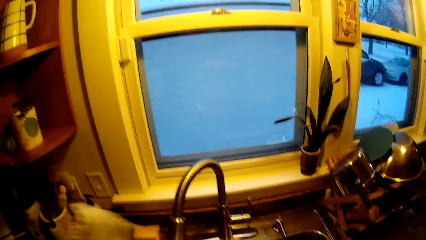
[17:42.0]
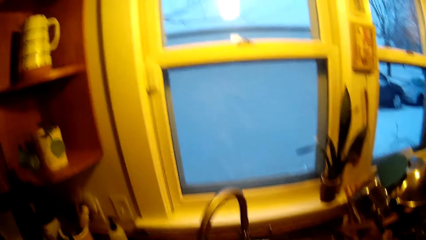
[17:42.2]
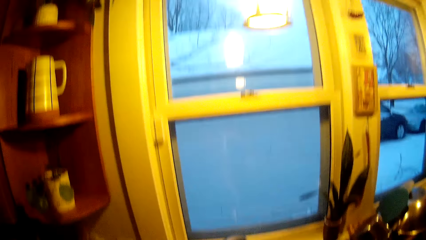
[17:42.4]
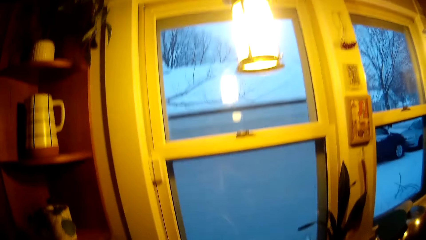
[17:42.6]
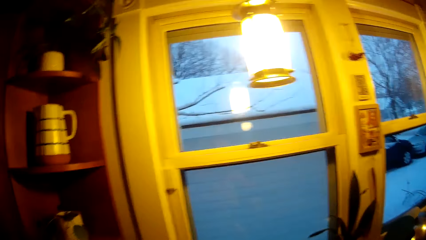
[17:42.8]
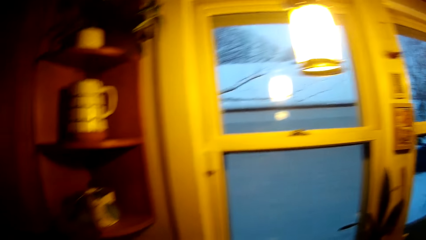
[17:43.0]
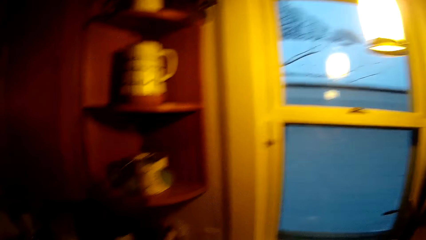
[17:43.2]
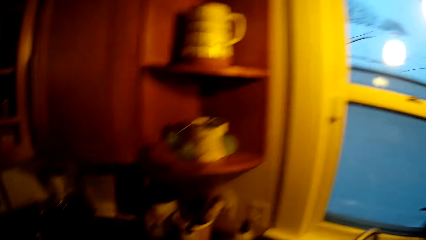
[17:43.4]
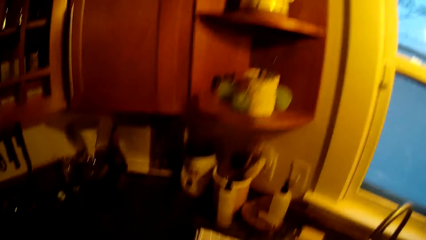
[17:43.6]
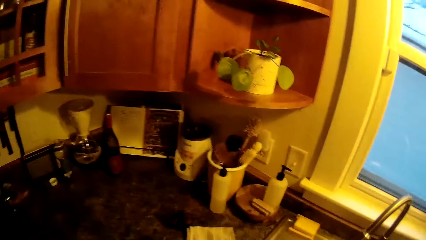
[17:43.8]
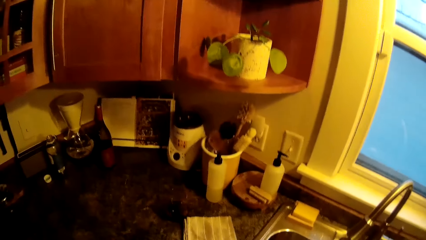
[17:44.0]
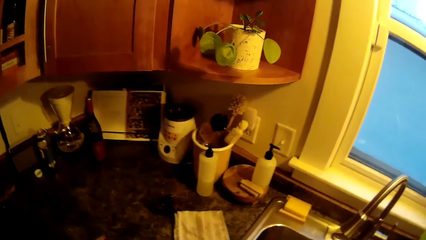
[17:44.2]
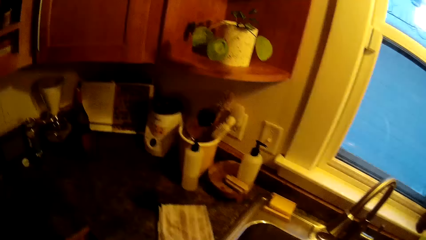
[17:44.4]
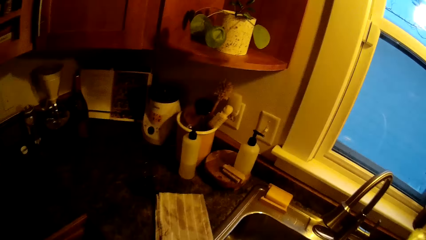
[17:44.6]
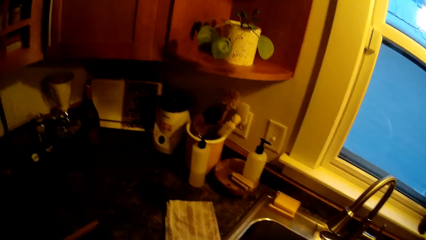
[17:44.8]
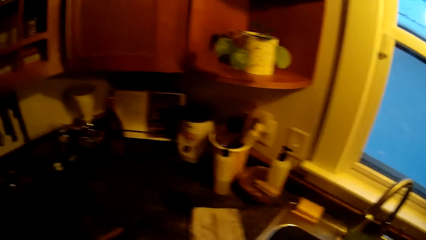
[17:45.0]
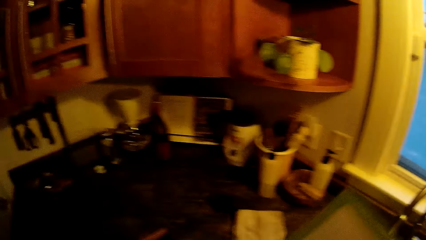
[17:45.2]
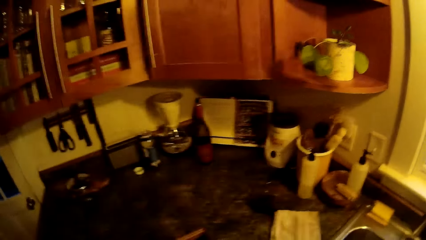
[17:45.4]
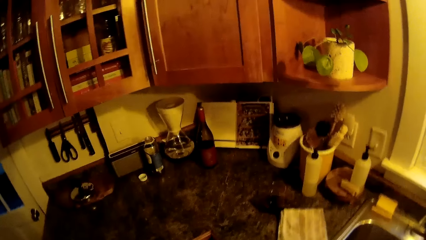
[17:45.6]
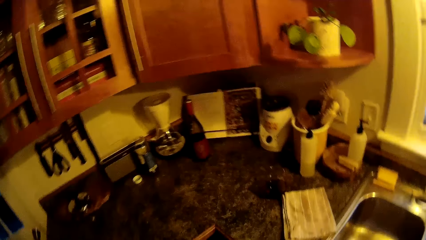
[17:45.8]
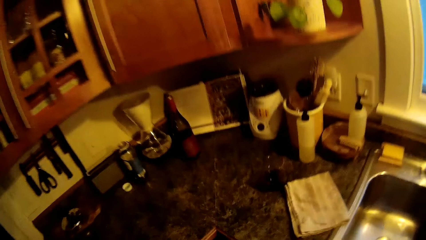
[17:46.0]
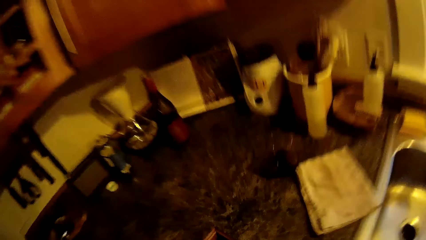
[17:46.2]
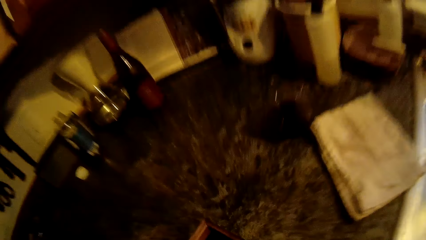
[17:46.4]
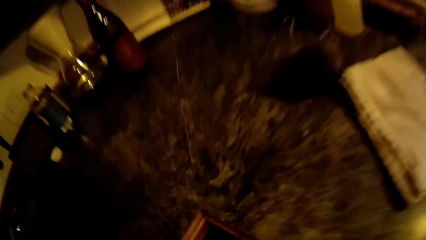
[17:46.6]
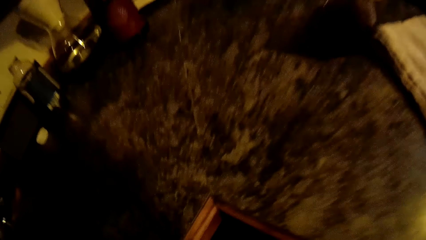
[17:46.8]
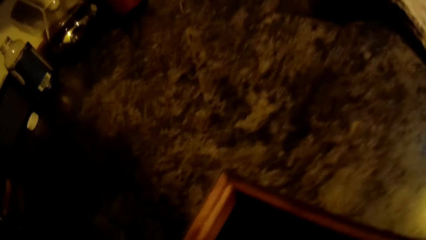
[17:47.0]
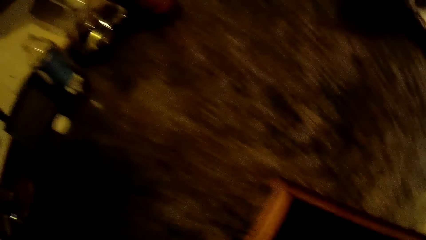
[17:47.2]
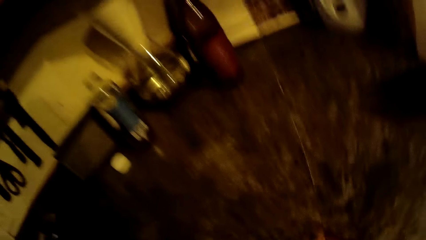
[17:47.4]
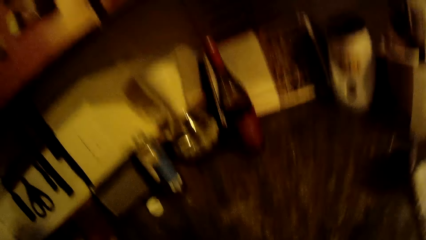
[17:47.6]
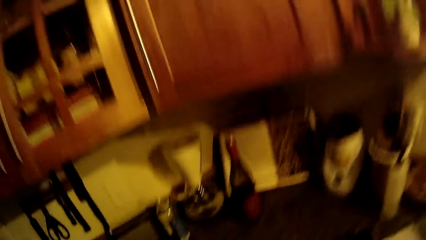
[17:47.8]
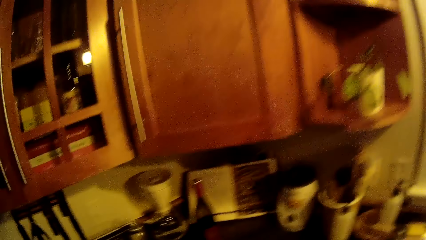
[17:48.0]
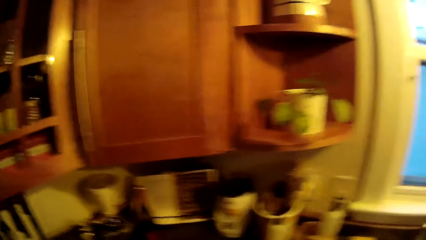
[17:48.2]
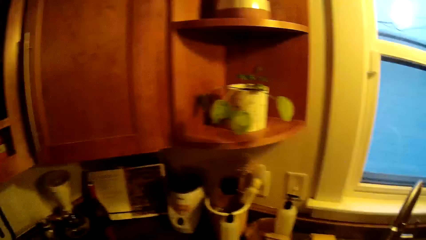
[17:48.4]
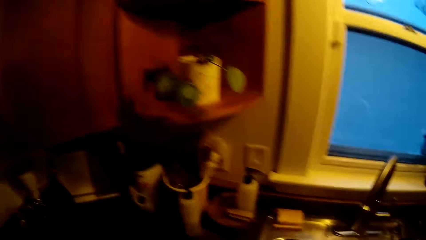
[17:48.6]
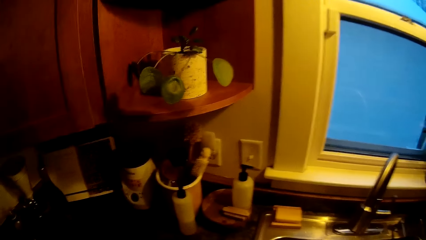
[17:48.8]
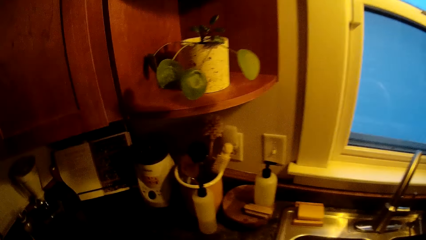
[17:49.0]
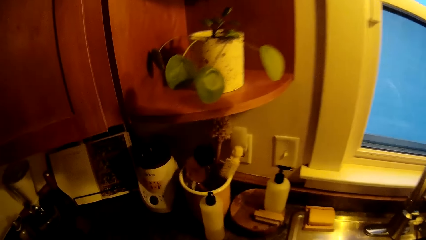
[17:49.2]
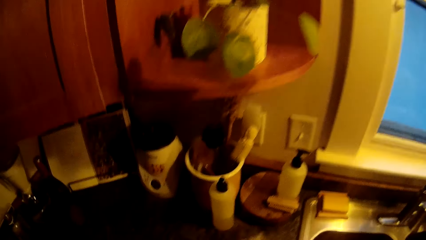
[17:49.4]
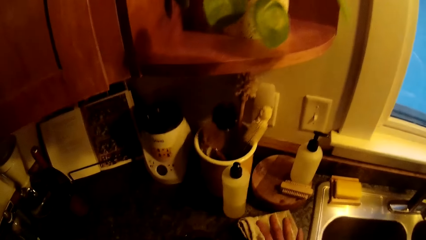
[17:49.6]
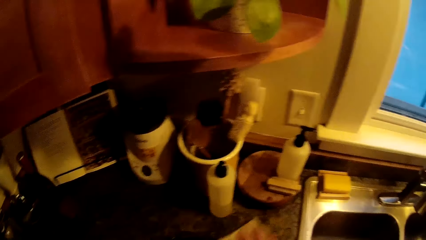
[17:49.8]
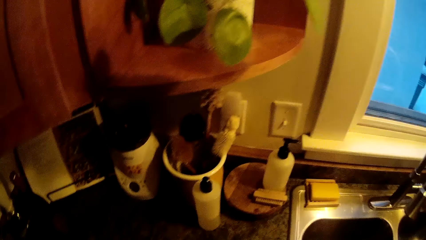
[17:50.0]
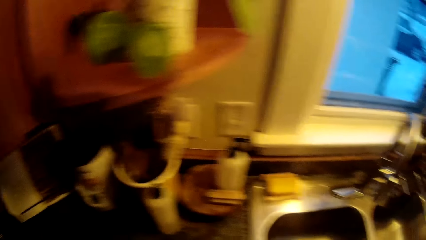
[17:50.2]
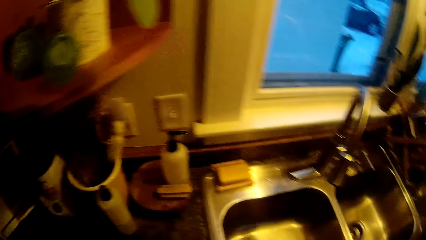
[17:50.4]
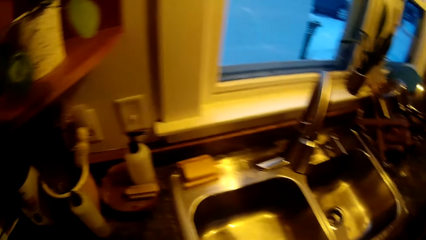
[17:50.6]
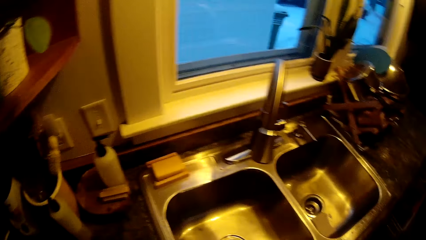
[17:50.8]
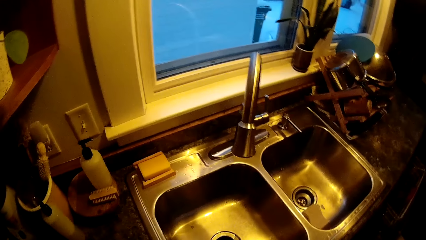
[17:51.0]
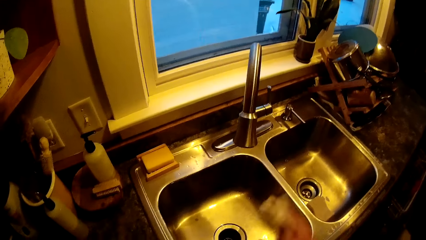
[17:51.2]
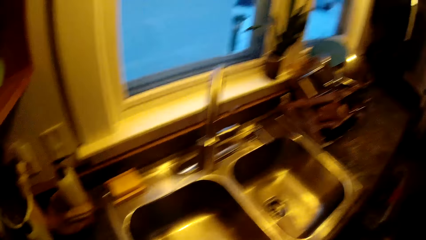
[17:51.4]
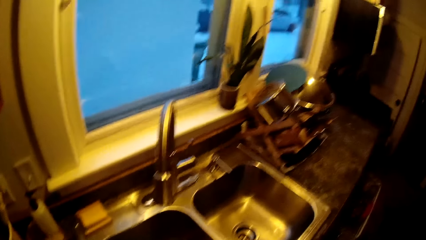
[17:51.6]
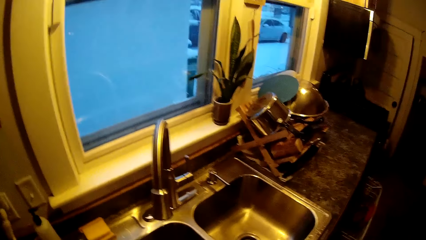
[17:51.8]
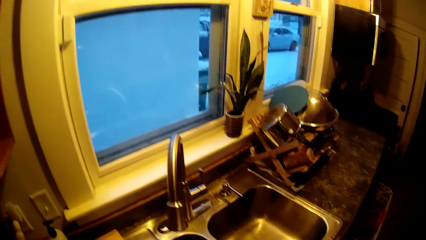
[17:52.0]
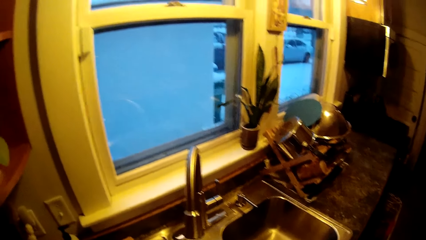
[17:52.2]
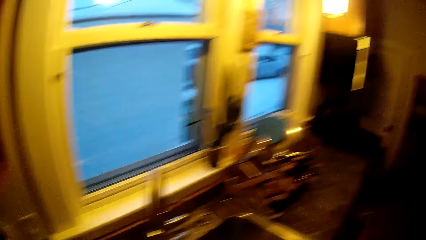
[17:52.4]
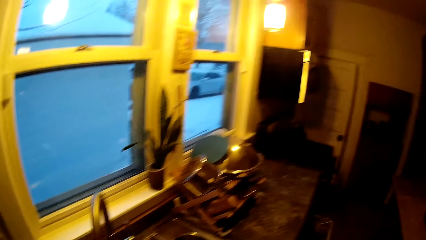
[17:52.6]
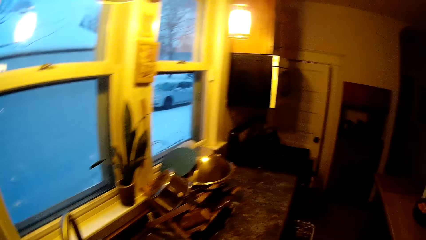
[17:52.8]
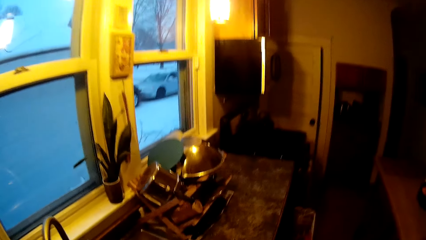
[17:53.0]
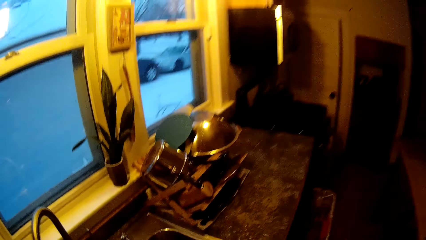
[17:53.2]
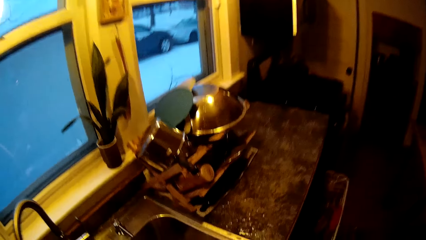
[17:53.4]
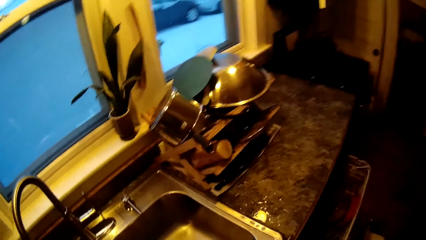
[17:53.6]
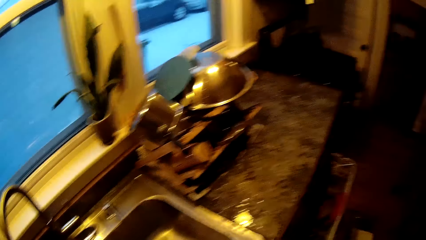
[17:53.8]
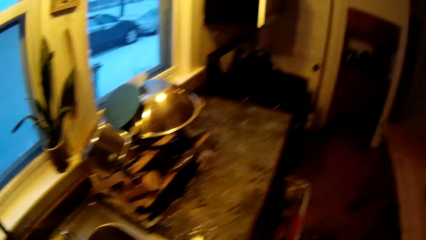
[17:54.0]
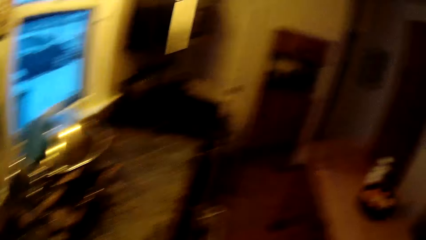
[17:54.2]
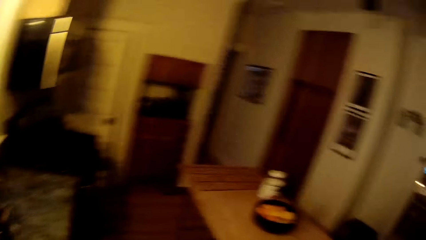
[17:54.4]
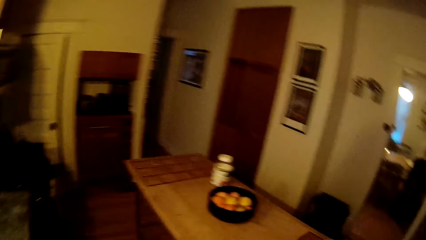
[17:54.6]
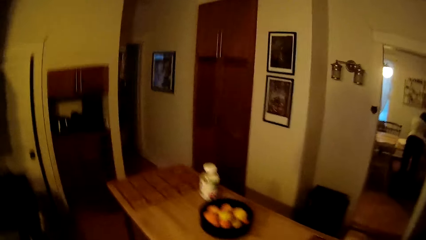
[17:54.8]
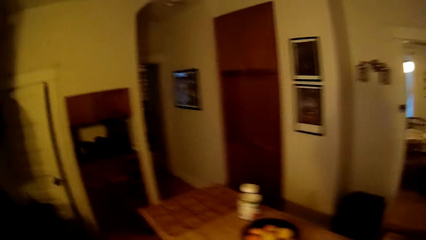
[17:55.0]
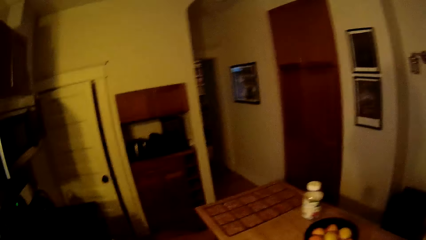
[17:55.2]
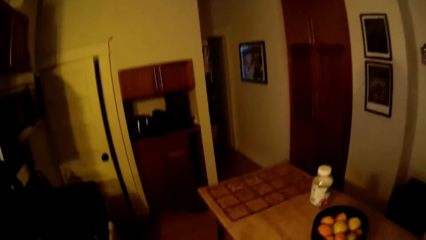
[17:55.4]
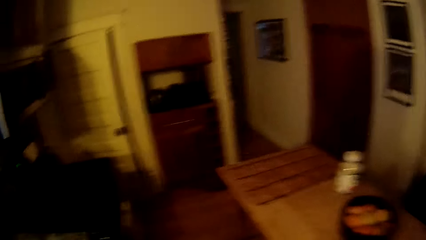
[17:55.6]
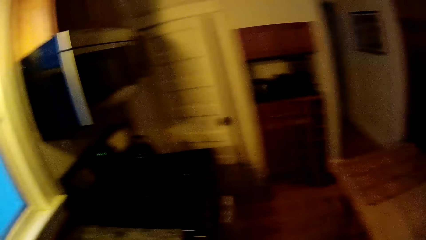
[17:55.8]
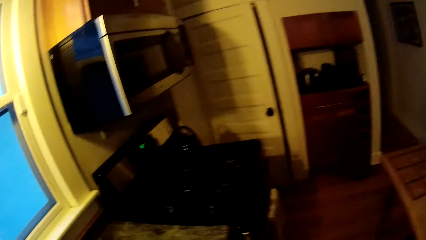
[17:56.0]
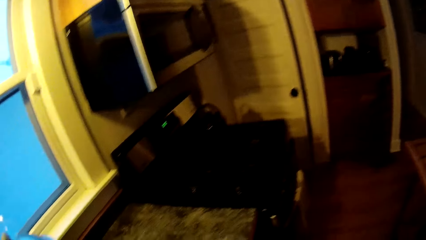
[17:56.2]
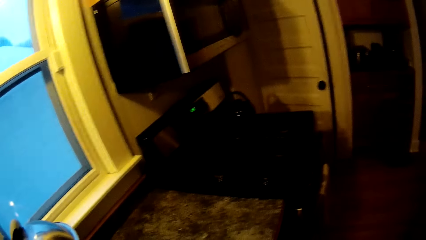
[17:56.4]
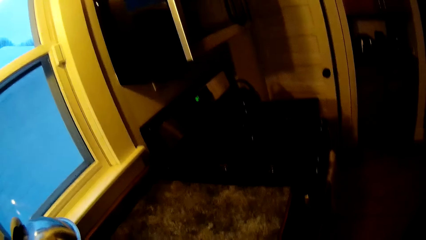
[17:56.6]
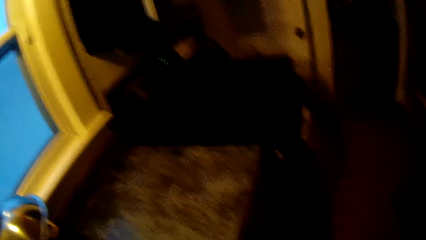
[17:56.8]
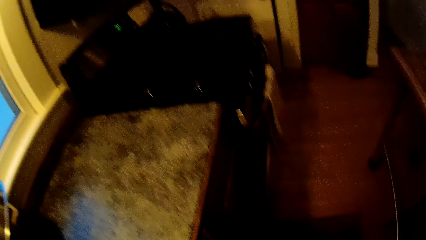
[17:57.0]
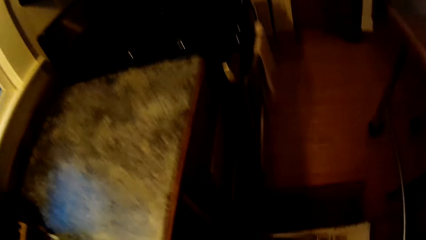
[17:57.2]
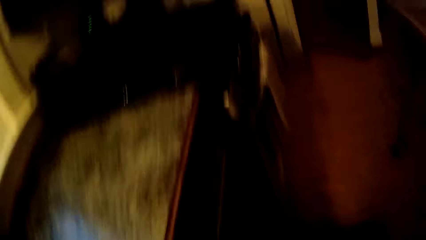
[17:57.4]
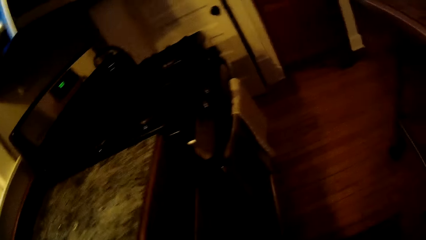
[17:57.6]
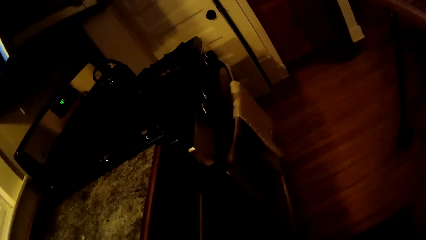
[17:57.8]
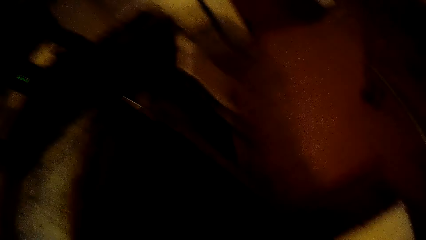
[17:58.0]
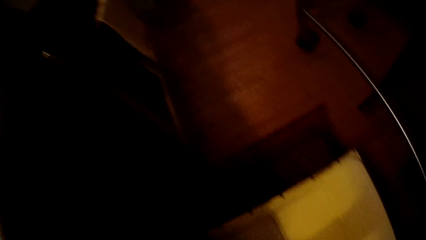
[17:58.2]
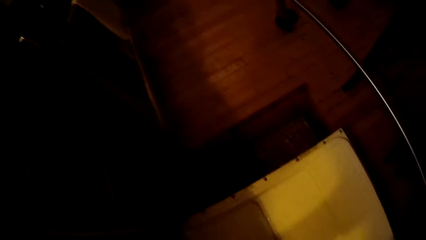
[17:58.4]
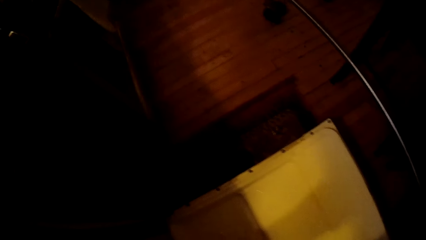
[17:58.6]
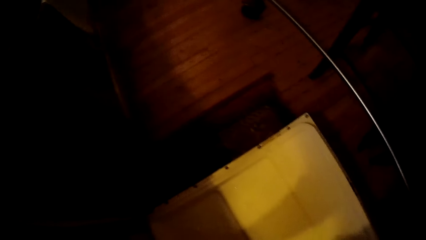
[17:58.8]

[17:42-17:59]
The camera wearer walks. He wipes the kitchen countertop with a napkin in his right hand. He lifts the napkin in his right hand.
